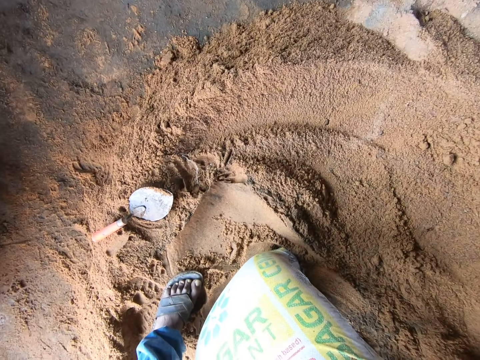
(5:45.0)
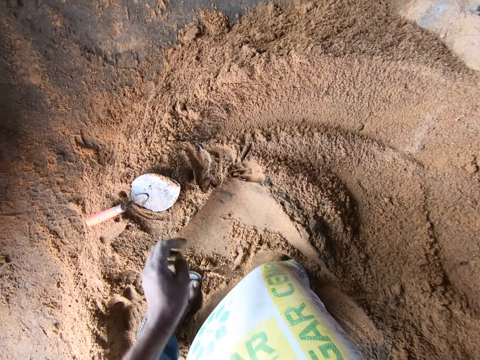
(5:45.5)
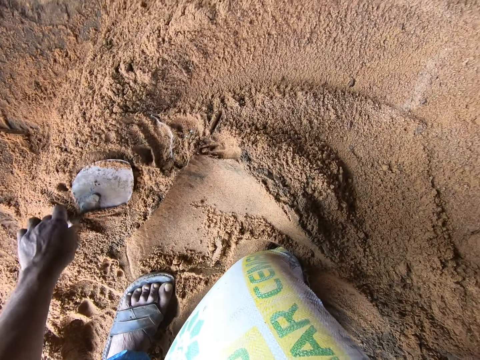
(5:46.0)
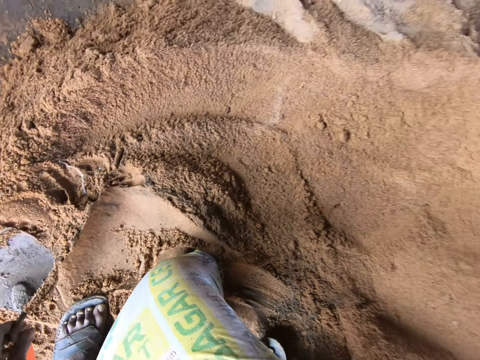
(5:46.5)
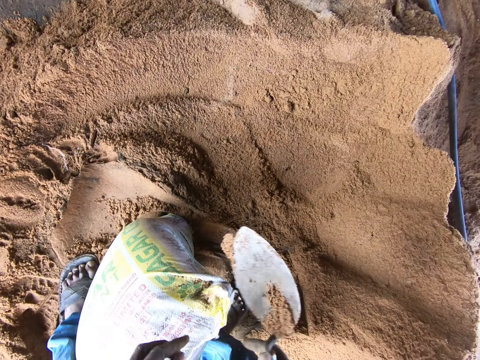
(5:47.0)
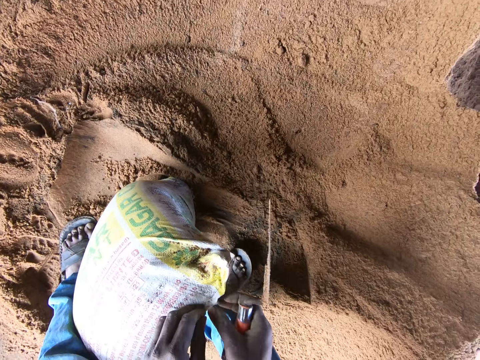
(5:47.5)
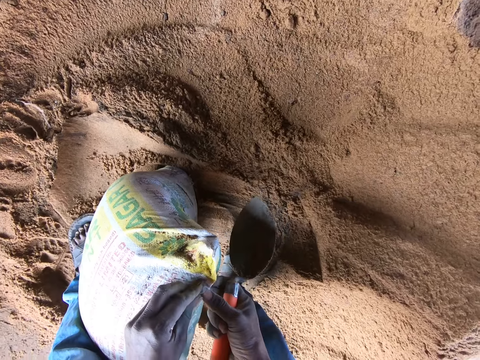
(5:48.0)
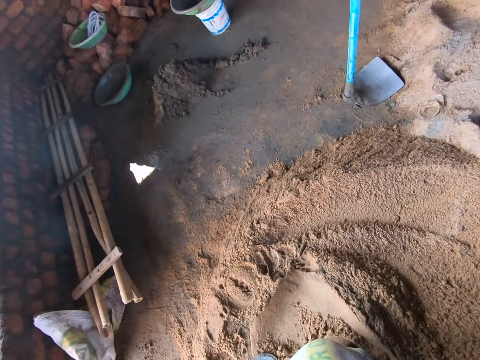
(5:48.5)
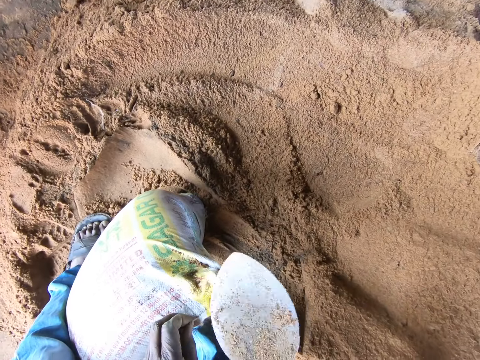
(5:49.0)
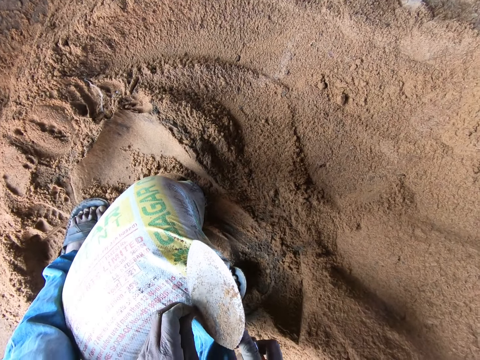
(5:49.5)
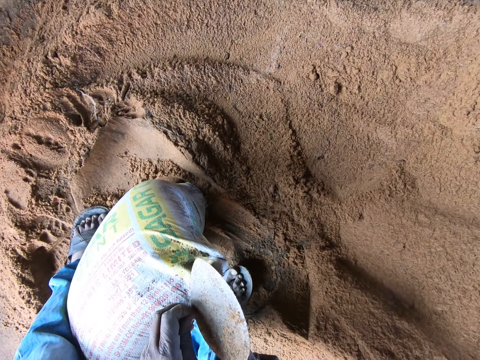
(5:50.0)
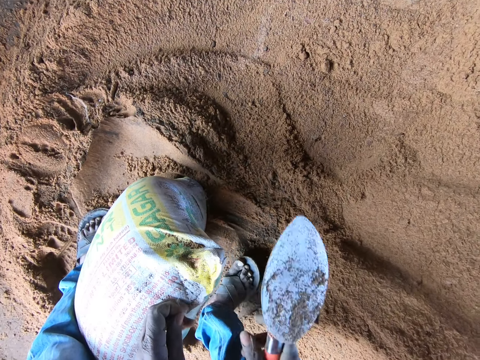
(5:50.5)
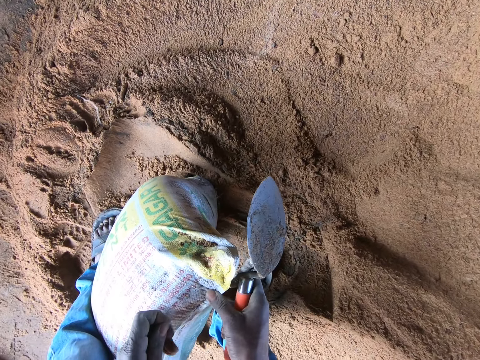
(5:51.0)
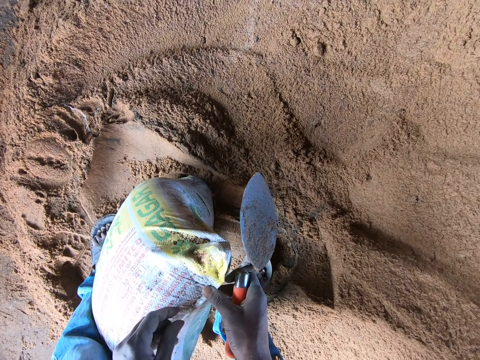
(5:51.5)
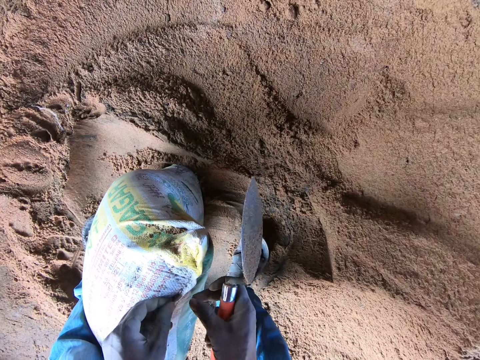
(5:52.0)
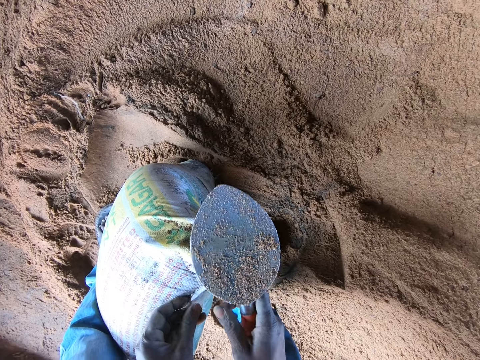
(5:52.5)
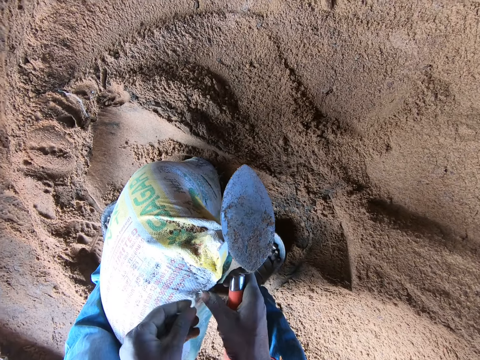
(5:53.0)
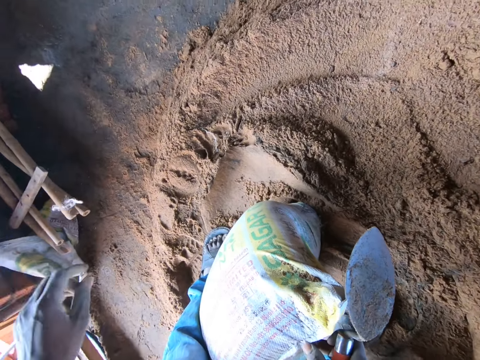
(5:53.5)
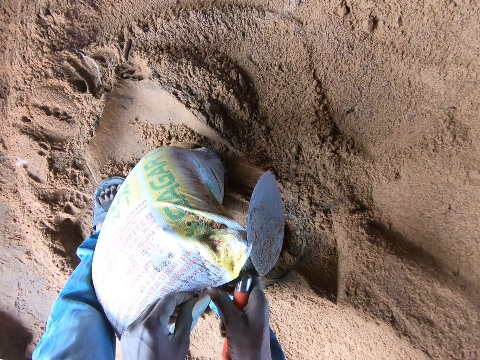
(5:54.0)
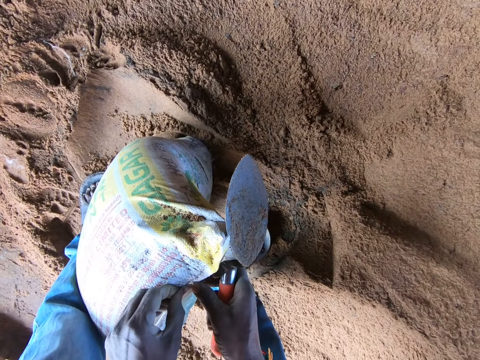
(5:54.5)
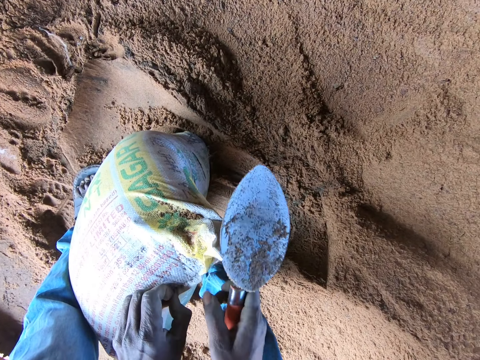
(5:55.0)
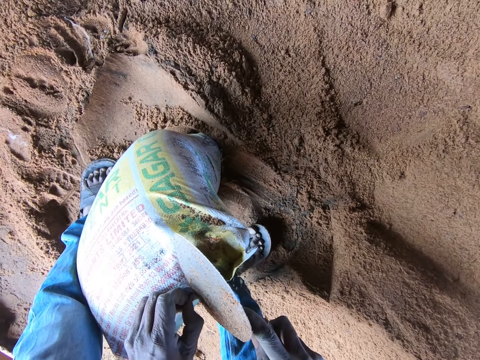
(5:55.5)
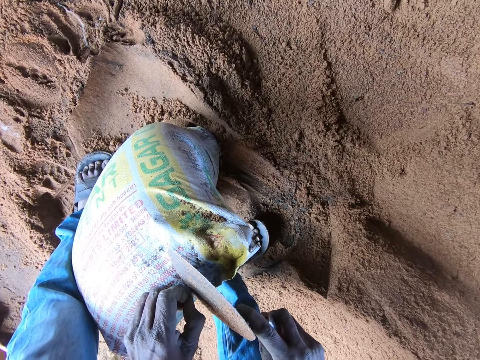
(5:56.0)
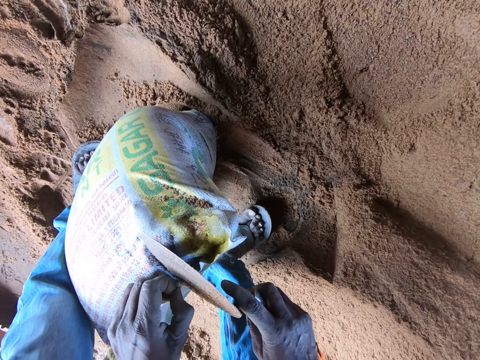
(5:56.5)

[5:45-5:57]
The camera wearer picks up the trowel from the sand. They look around. They cut the thread on the cement bag with the trowel.

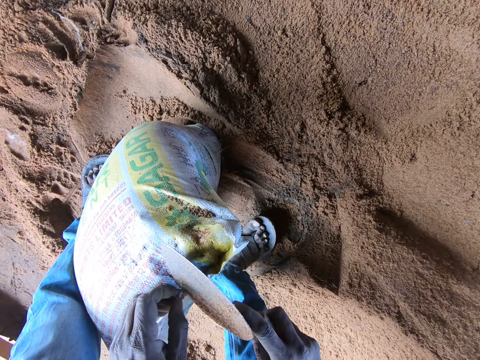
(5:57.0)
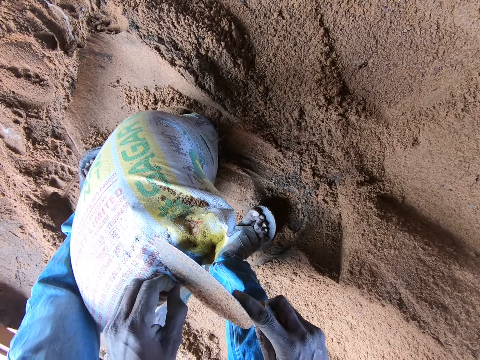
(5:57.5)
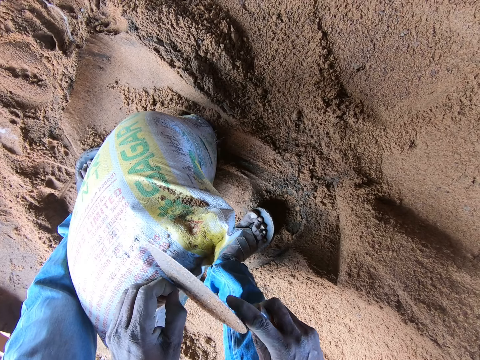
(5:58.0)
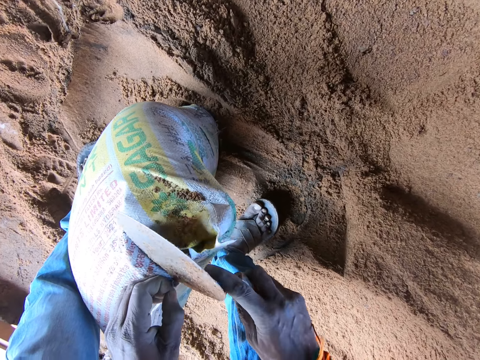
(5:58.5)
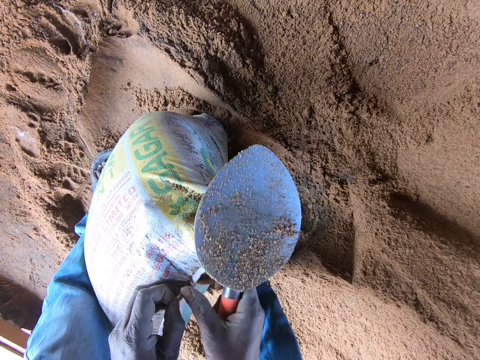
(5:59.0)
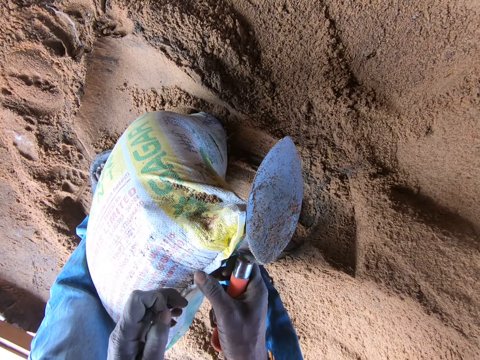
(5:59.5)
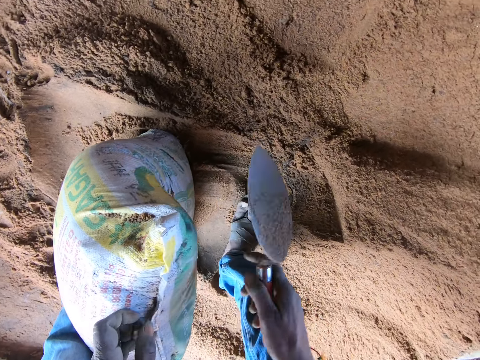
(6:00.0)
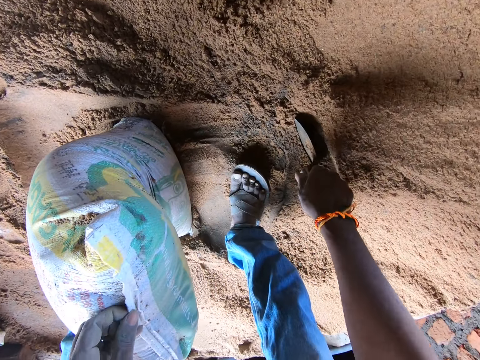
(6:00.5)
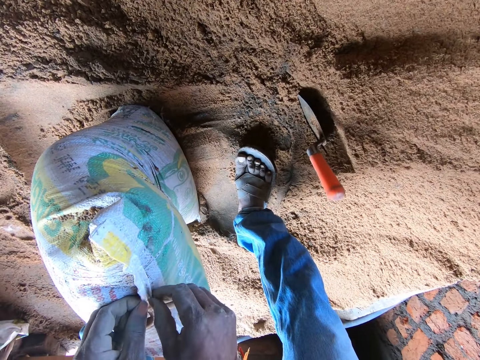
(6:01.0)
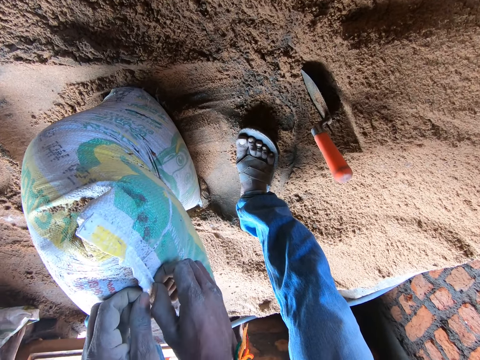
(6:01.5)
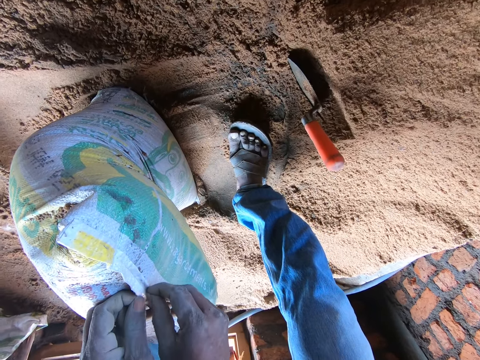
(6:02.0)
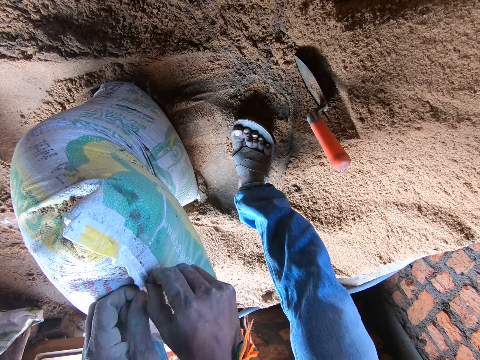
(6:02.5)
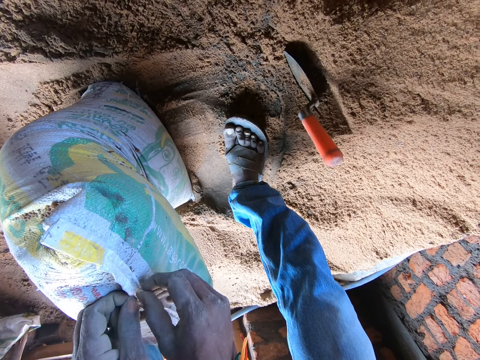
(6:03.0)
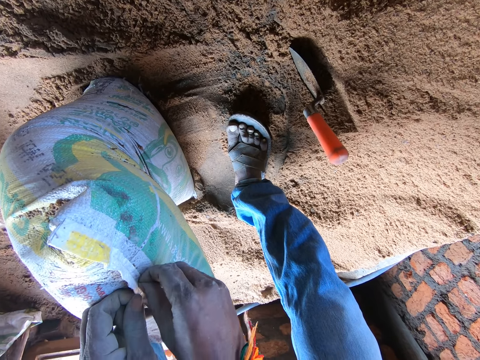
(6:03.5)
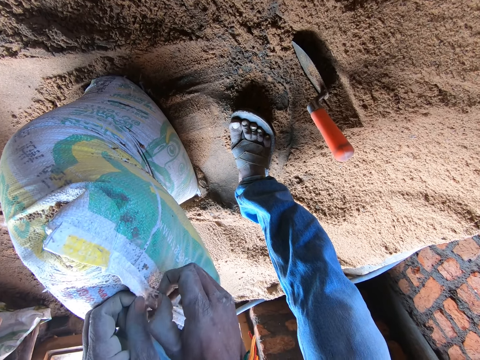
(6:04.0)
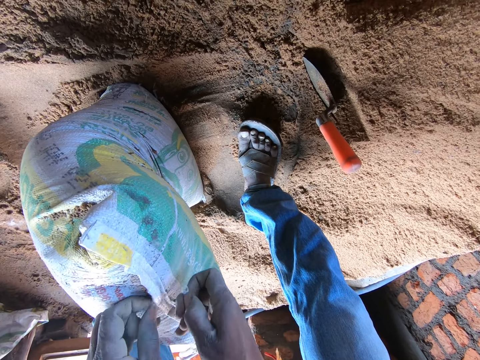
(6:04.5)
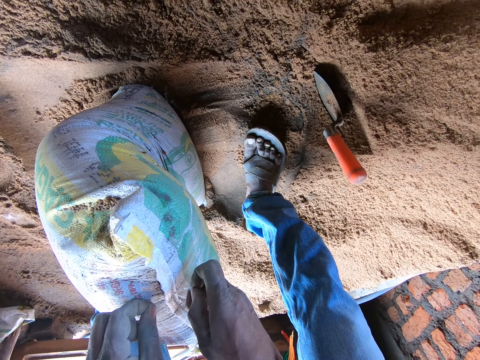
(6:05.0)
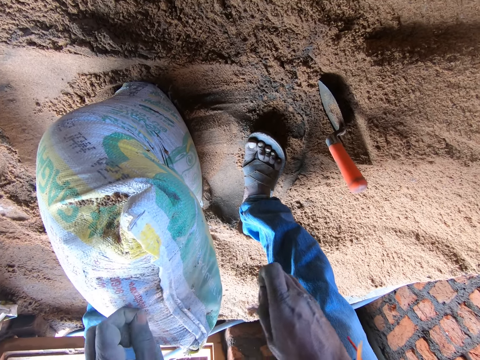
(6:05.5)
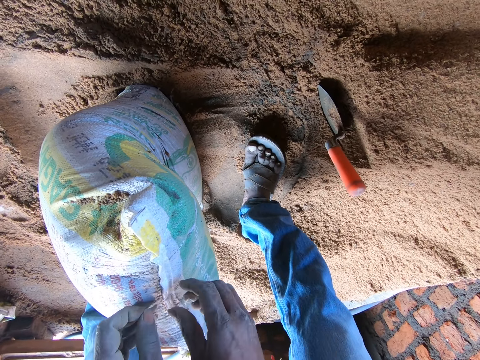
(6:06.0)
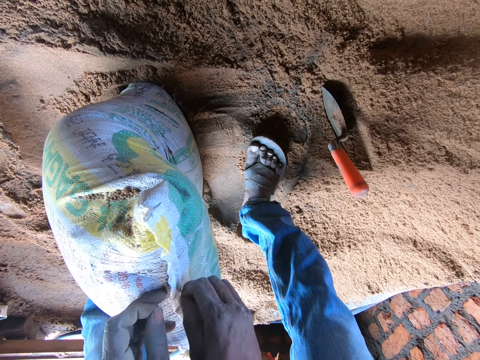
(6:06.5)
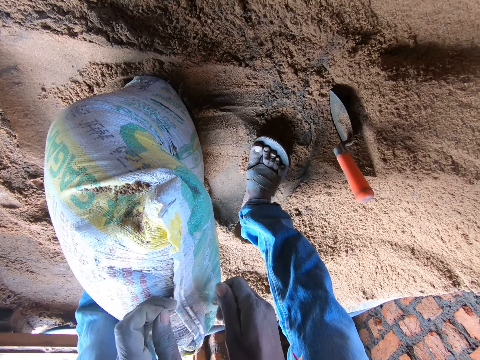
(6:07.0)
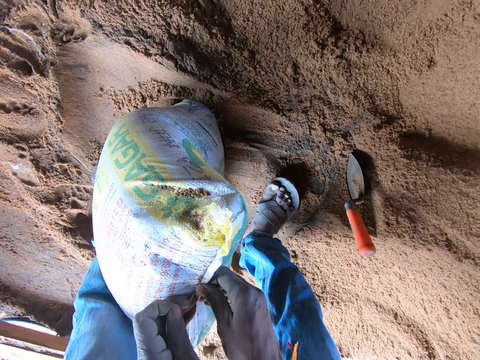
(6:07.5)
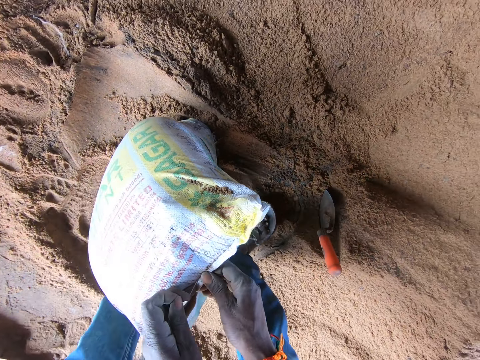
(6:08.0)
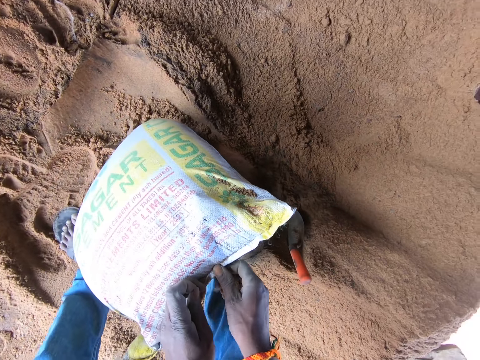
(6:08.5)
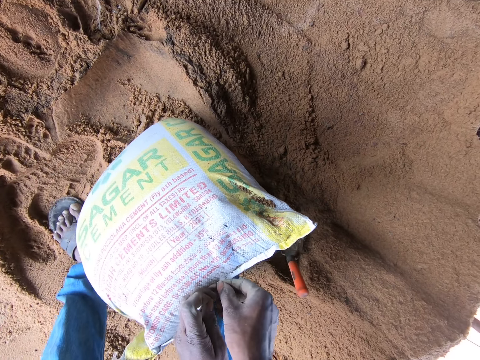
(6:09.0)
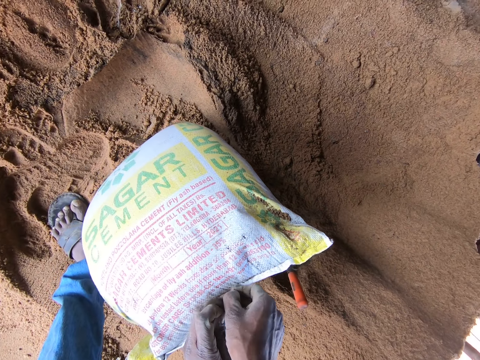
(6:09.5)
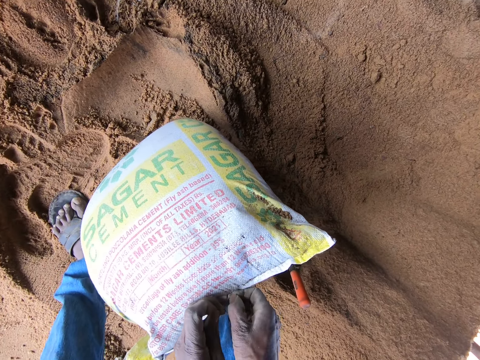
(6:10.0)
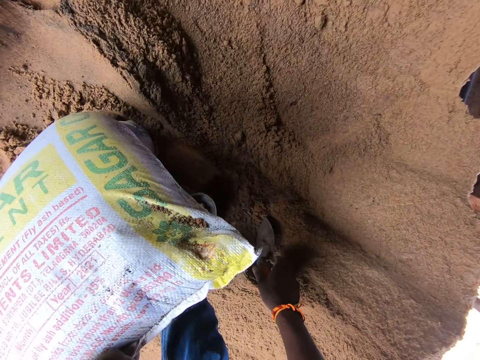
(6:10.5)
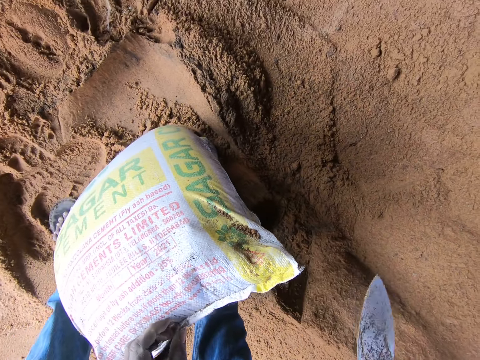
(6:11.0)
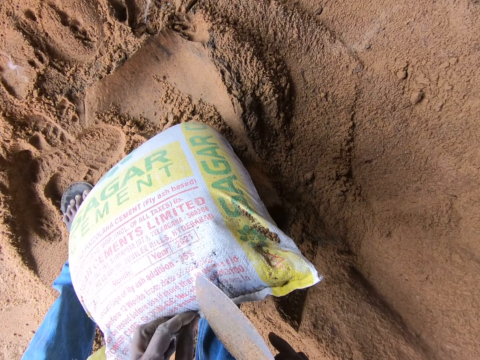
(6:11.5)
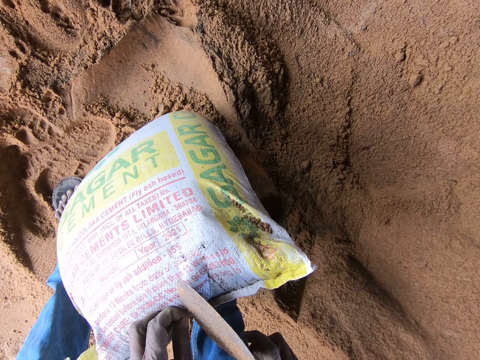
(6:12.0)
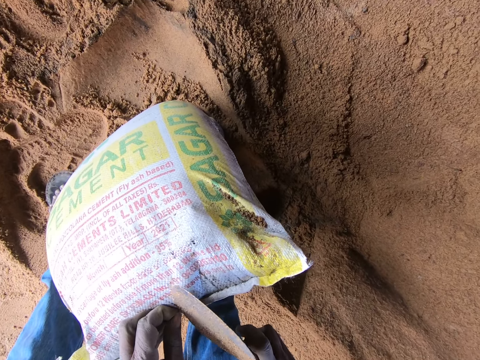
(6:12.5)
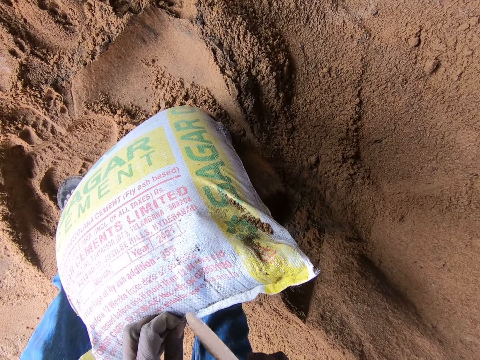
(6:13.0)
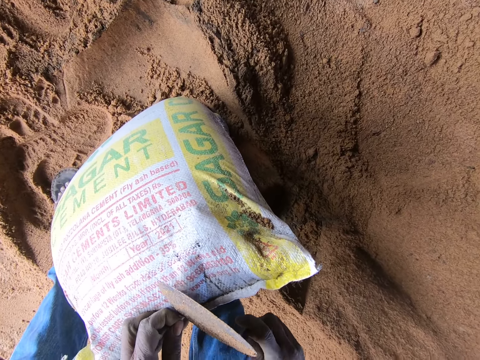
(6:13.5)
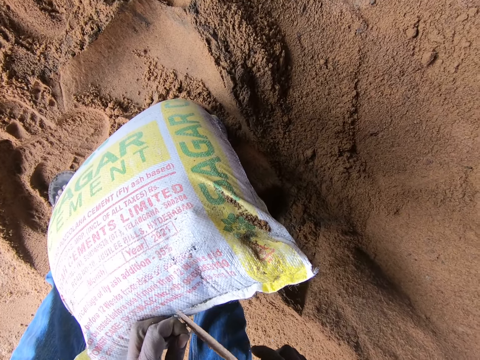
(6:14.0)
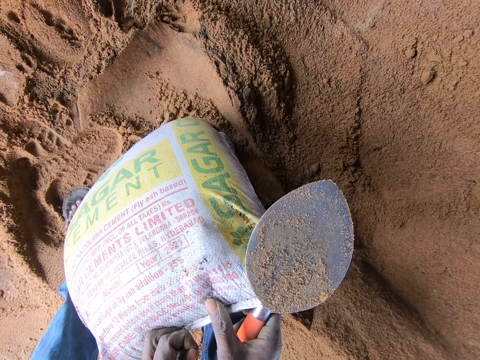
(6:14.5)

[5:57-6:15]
The camera wearer pulls the thread on the cement bag. They put the trowel on the sand. They pull the thread on the cement bag with both hands. They pick up the trowel from the sand. They cut the thread on the cement bag with the trowel.
